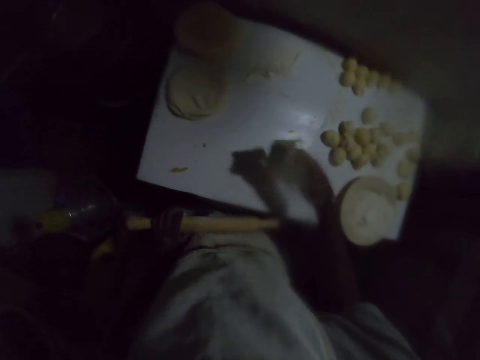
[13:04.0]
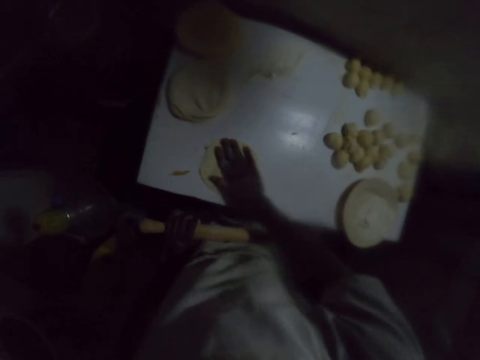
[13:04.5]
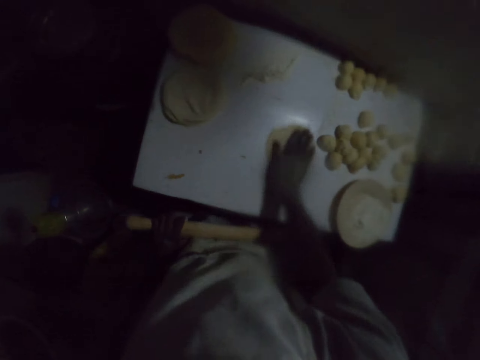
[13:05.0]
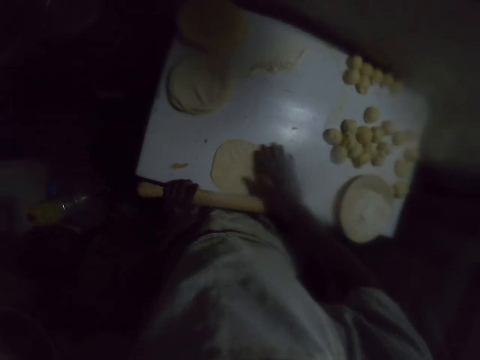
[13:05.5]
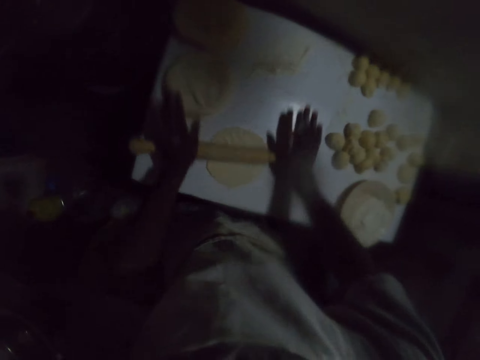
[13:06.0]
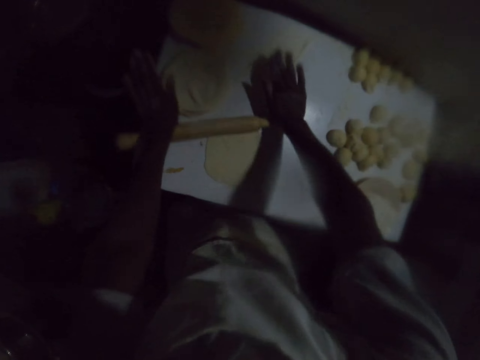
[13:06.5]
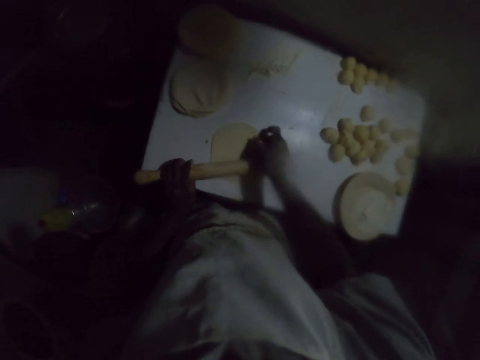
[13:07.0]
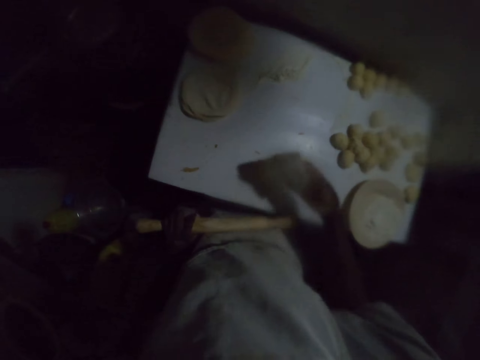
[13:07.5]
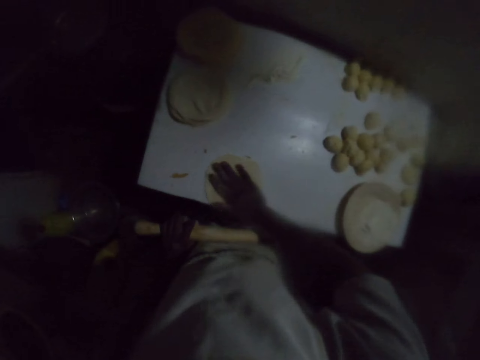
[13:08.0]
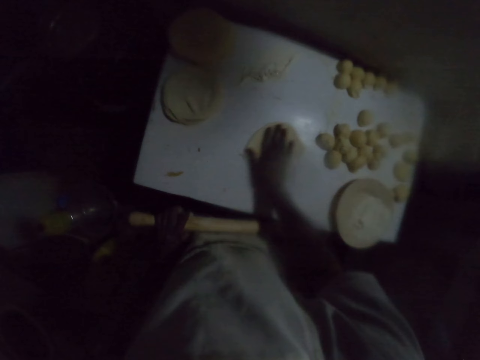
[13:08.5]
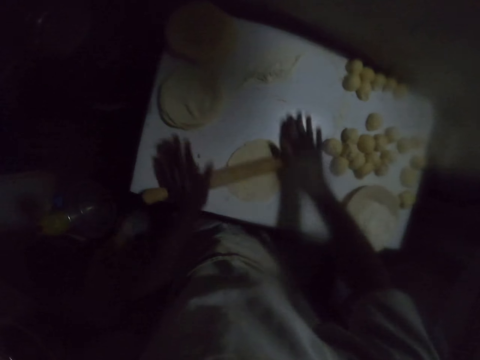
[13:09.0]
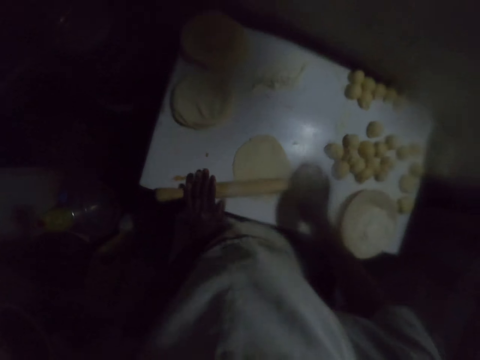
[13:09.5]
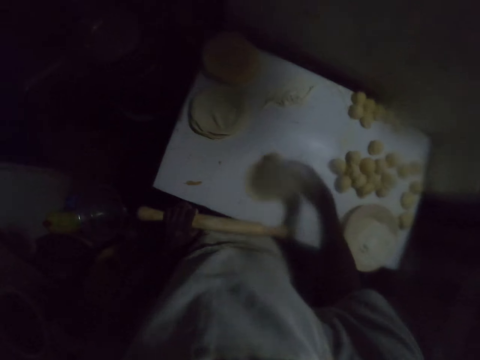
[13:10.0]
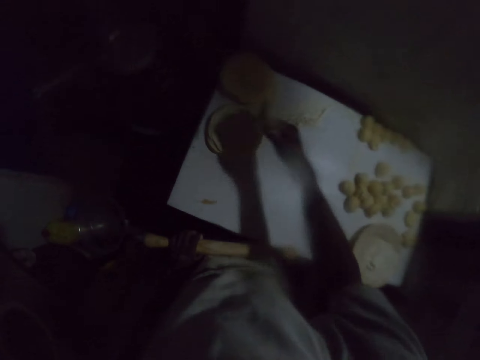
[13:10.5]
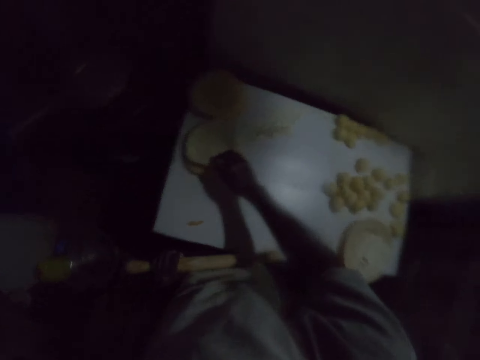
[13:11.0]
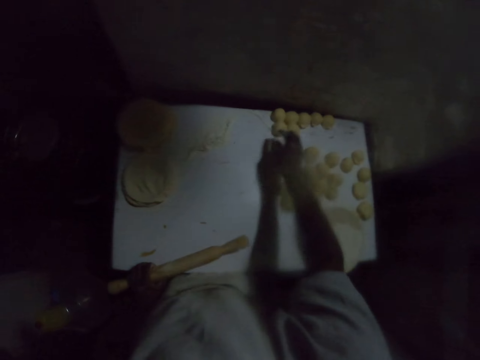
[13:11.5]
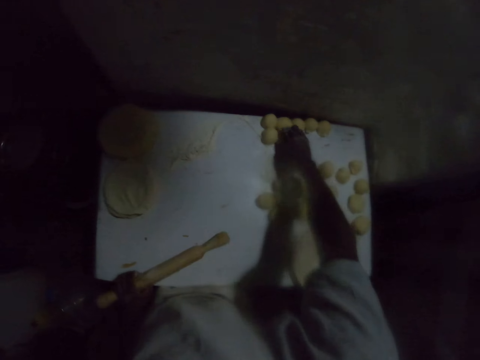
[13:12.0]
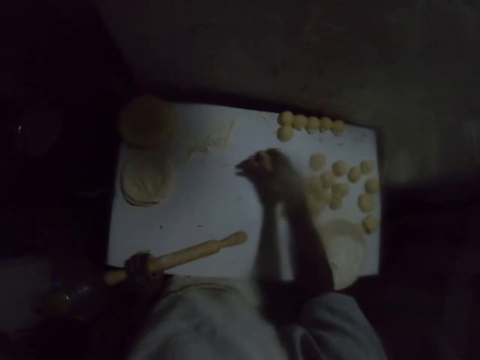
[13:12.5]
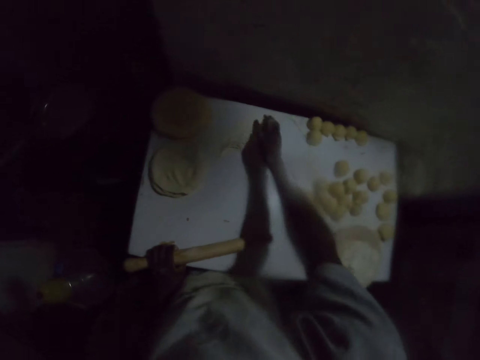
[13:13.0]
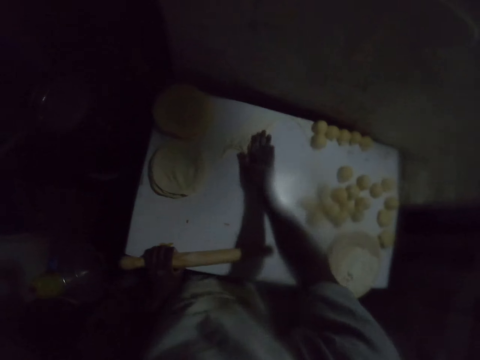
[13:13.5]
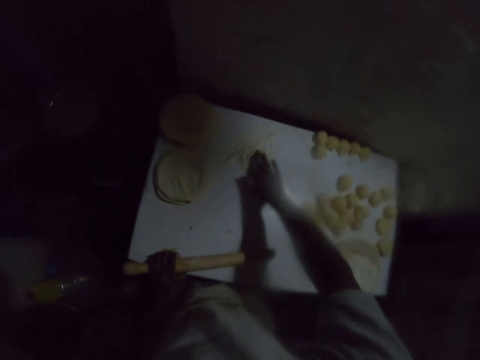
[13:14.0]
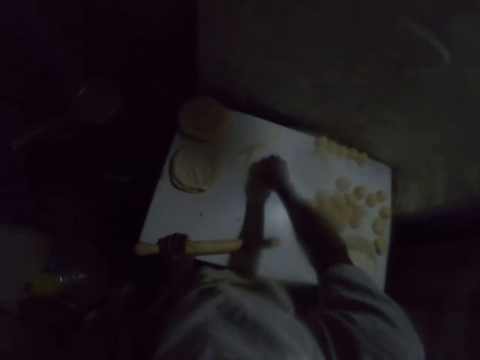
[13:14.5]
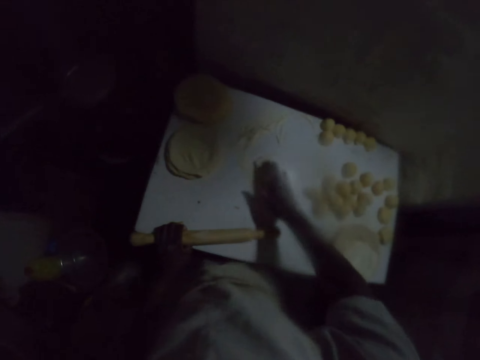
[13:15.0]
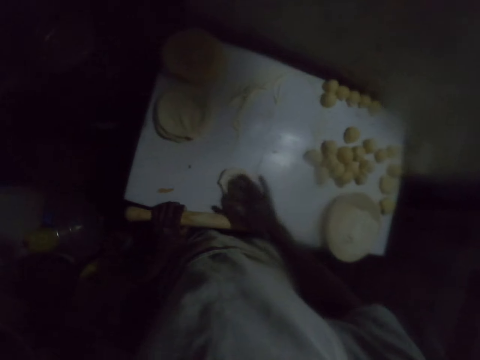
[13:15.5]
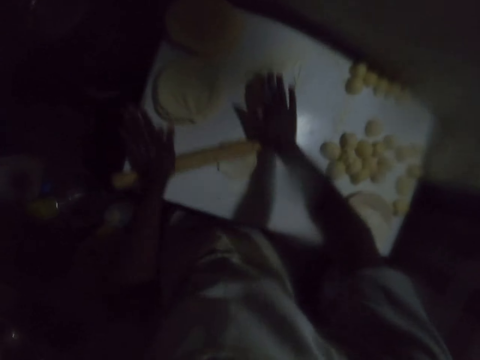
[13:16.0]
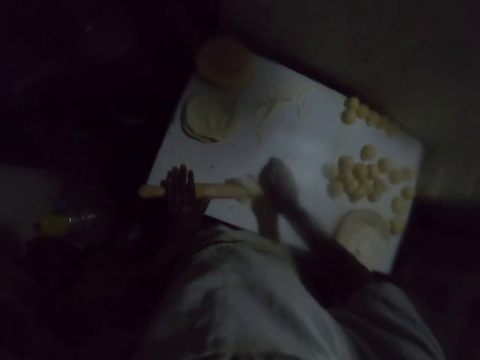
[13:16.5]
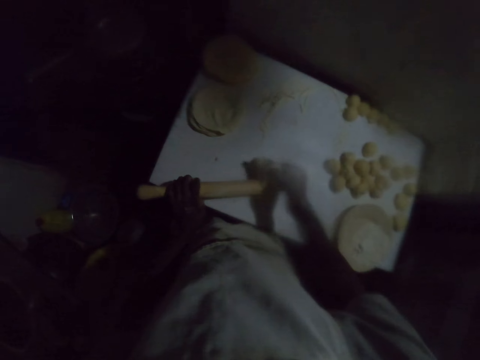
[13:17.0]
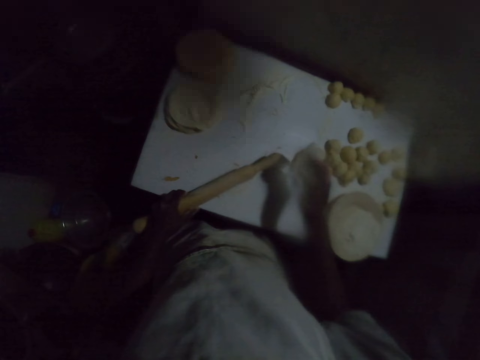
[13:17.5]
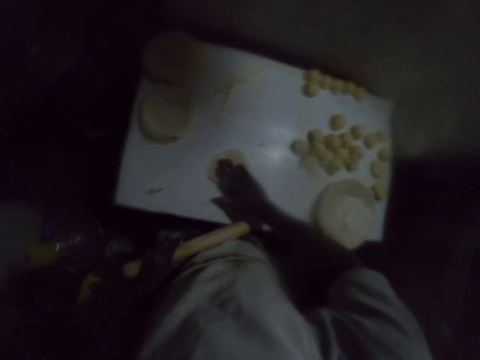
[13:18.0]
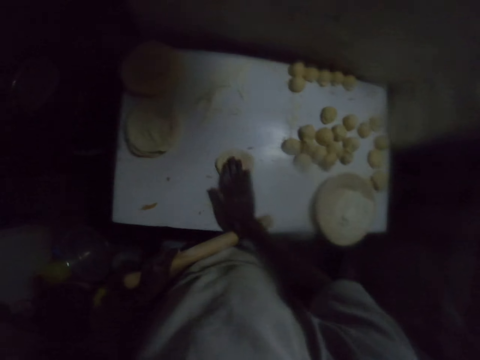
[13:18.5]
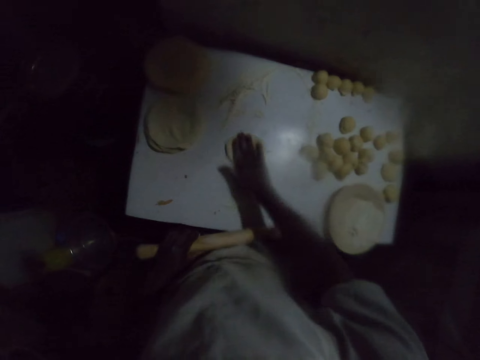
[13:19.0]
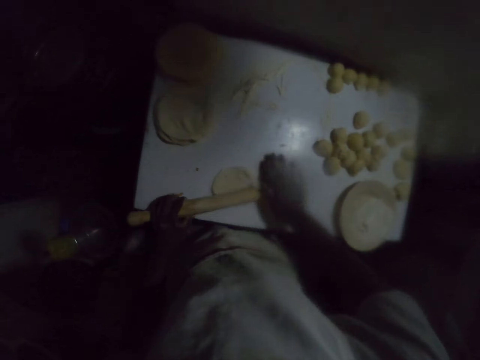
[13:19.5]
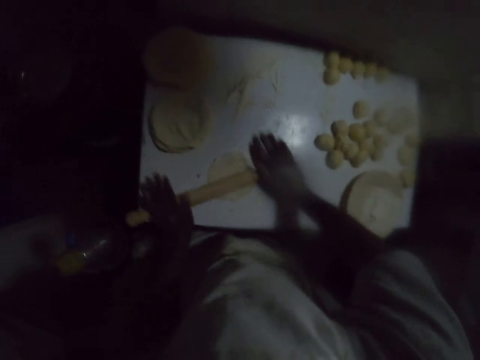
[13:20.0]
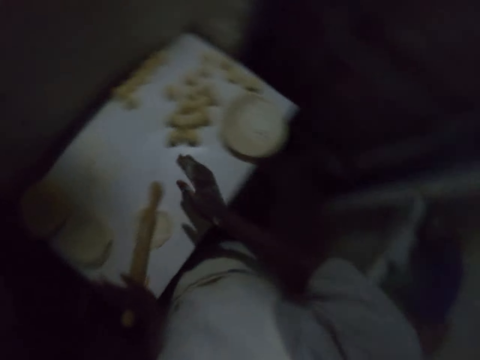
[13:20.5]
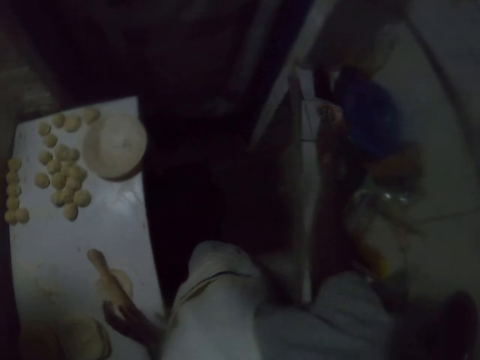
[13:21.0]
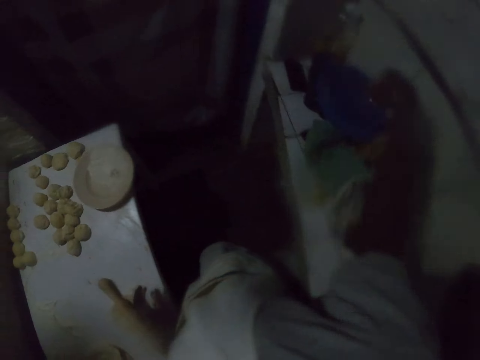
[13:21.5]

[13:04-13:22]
The camera wearer lifts the rolling pin with the left hand. He turns the dough on the table. He moves the dough with his right hand. He flattens the dough on the table with the rolling pin. He lifts the rolling pin with the left hand. He turns the dough on the table. He moves the dough with his right hand. He flattens the dough on the table with the rolling pin. He lifts the rolling pin with the left hand. He picks the dough from the table. He places the dough on top of other doughs. He picks a dough from the table. He puts the dough in the flour on the table. He moves the dough with his right hand. He turns the dough. He moves the dough with his right hand. He flattens the dough on the table with the rolling pin. He lifts the rolling pin with the left hand. He turns the dough on the table. He moves the dough with his right hand. He flattens the dough on the table with the rolling pin.

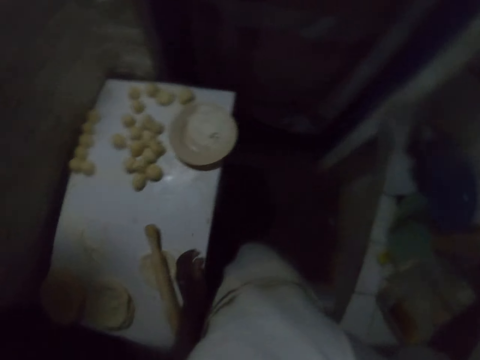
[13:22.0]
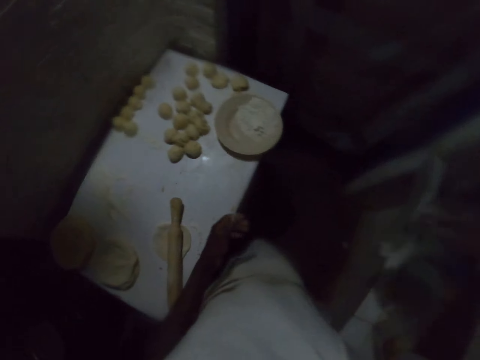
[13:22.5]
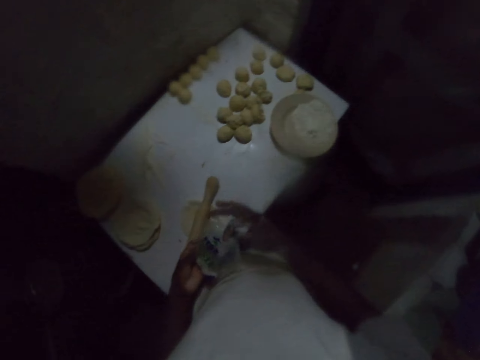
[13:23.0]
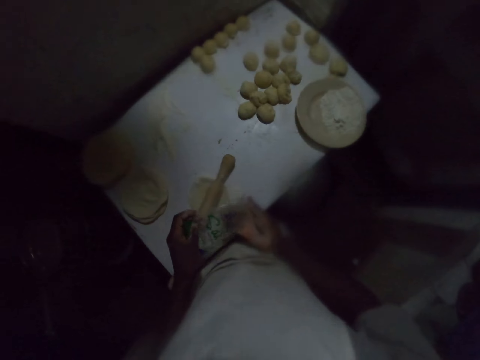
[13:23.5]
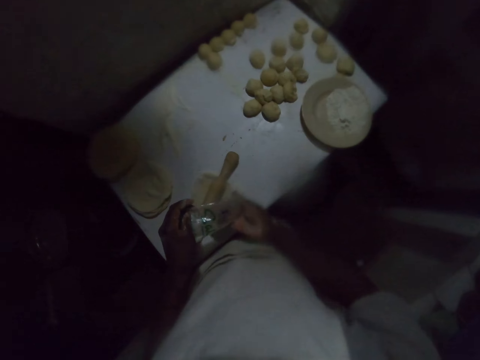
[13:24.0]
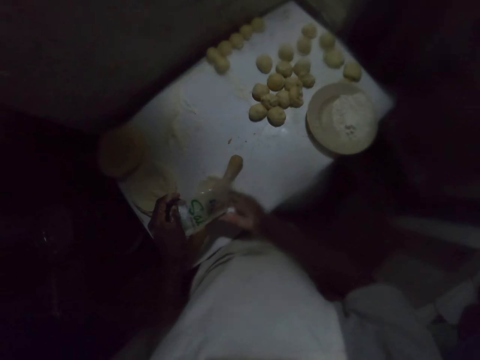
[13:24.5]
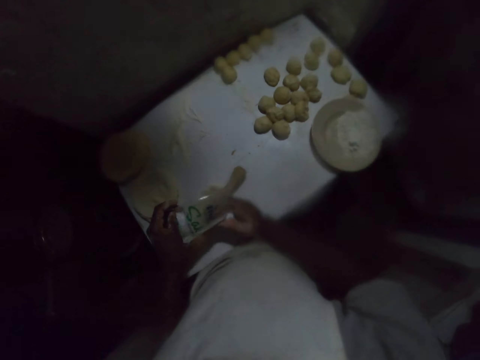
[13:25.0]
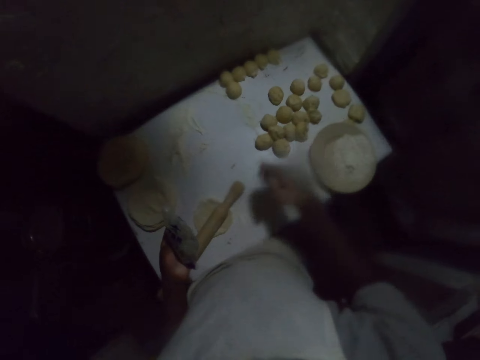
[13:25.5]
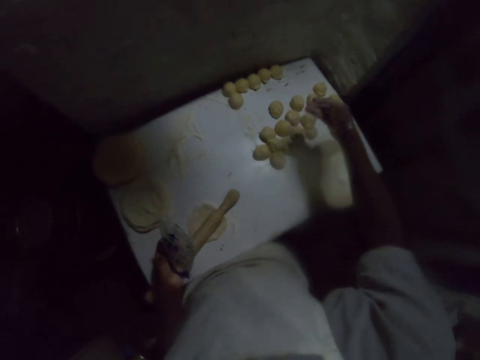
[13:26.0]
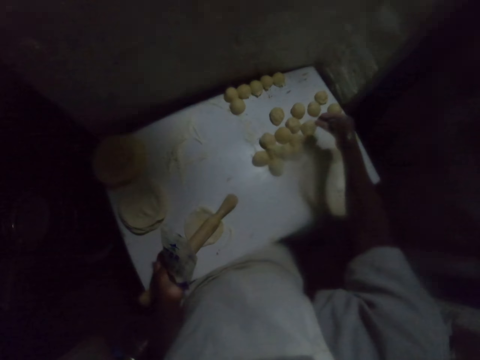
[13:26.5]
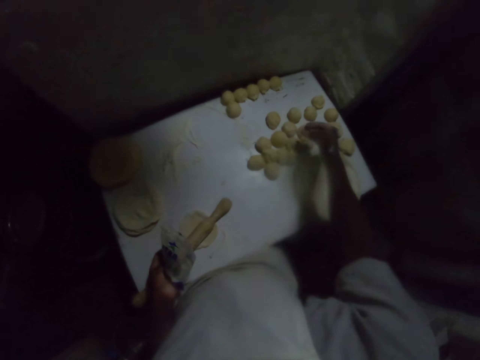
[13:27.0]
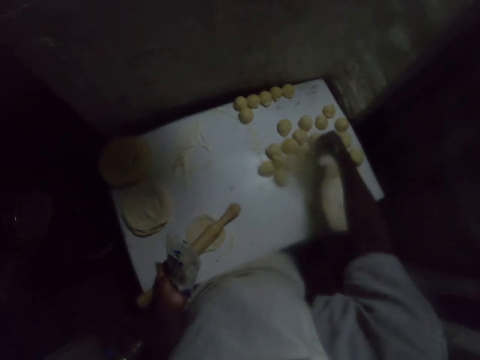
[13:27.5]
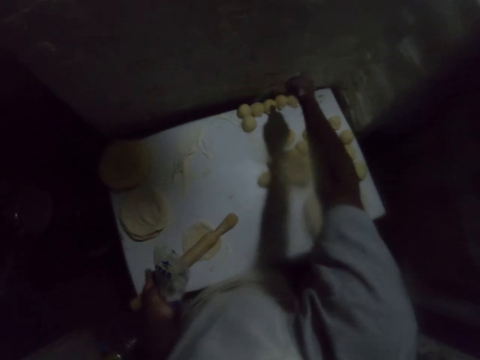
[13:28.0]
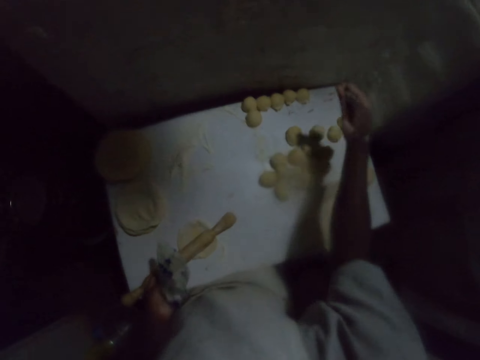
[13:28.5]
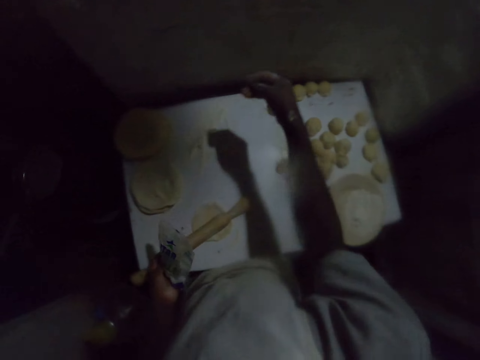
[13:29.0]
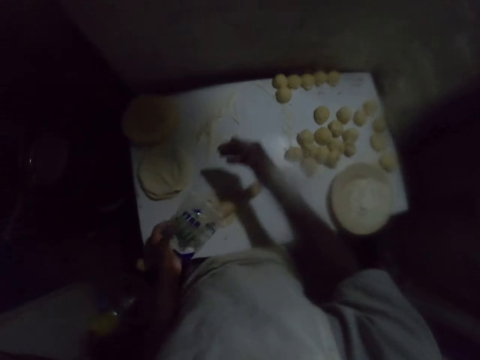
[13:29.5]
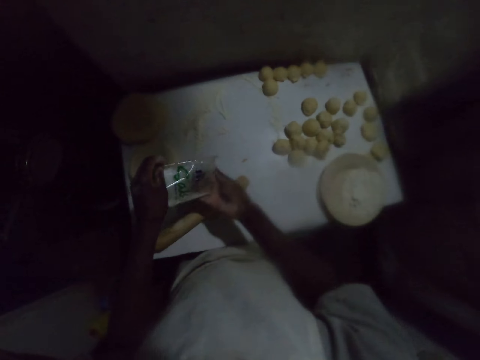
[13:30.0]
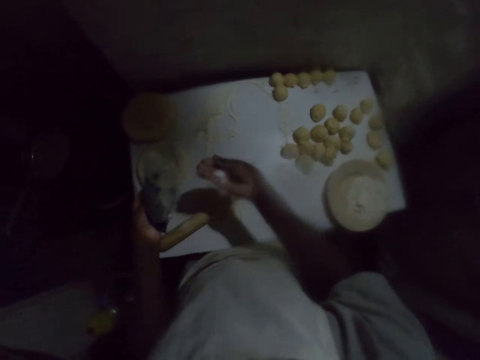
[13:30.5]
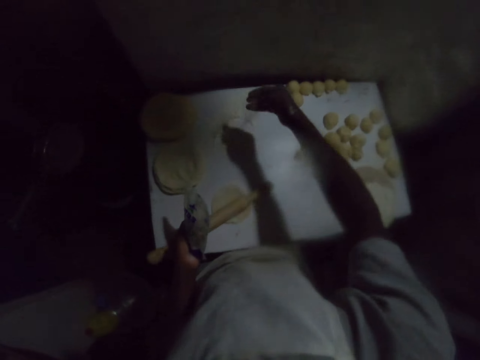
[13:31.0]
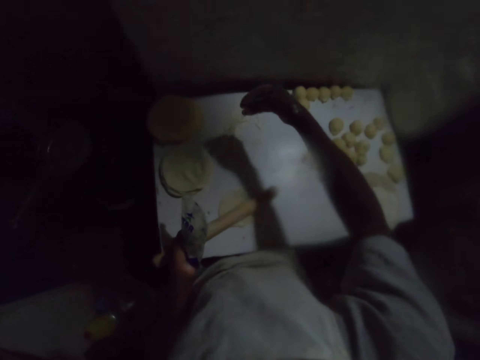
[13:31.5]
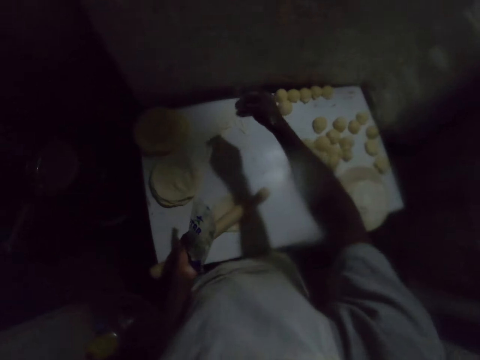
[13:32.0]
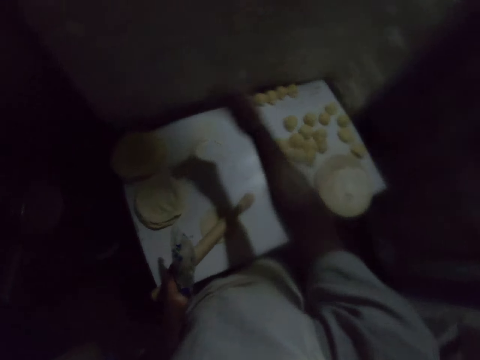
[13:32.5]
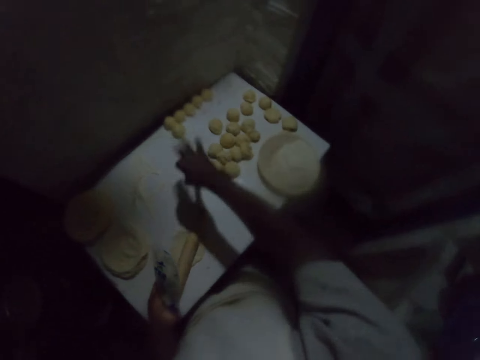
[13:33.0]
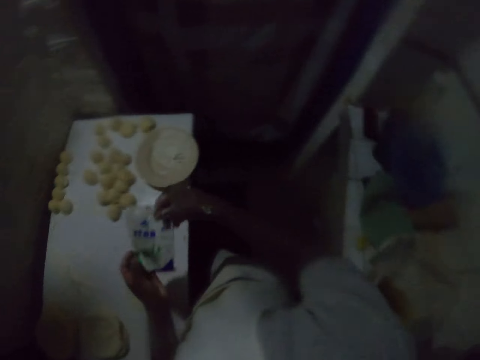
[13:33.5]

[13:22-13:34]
The camera wearer picks a packet of salt from the kitchen counter. He holds the packet of salt. He pours the salt in his hand. He holds the packet of salt. He sprinkles the salt on the doughs. He shakes the hand. He pours the salt in his hand. He holds the packet of salt. He sprinkles the salt on the flour. He shakes the hand. He holds the packet of salt.
